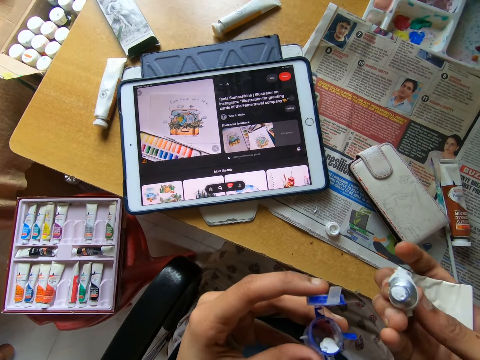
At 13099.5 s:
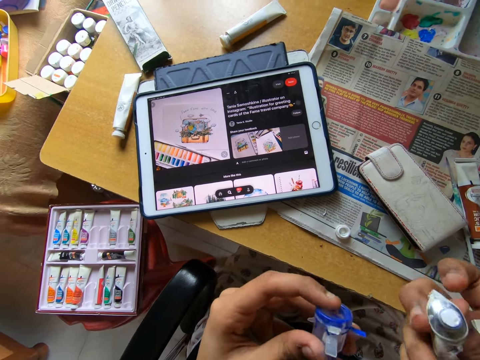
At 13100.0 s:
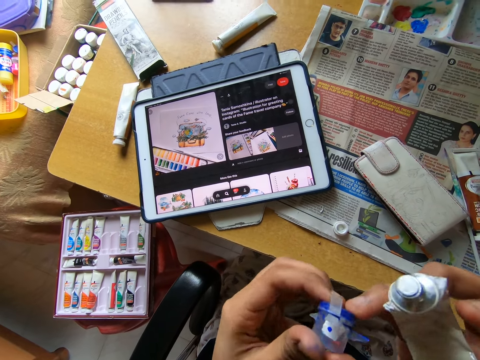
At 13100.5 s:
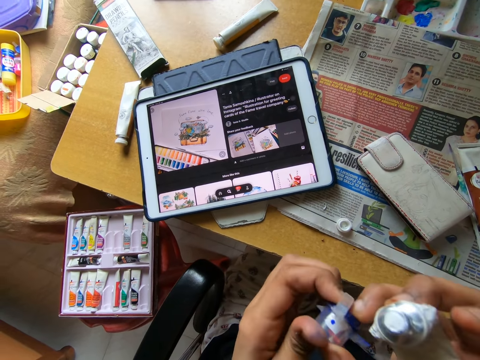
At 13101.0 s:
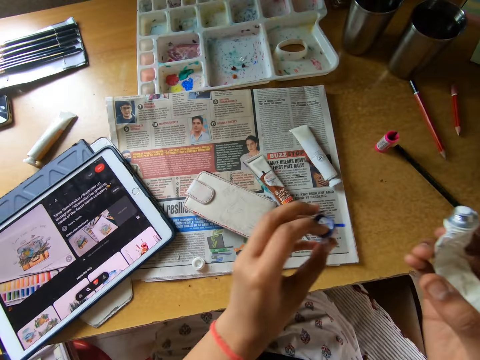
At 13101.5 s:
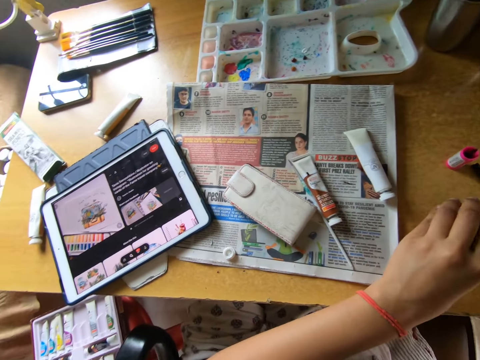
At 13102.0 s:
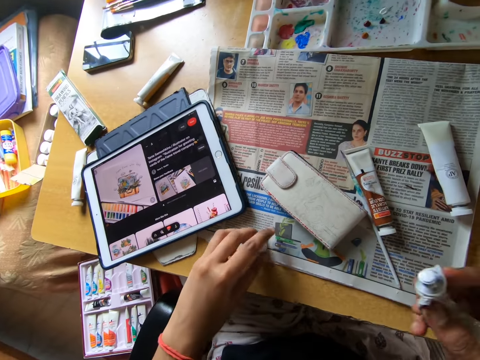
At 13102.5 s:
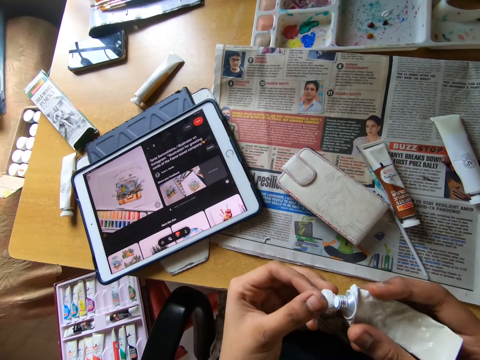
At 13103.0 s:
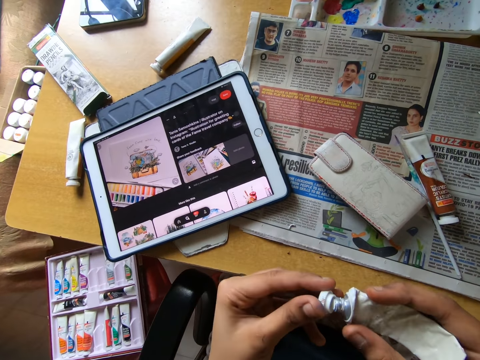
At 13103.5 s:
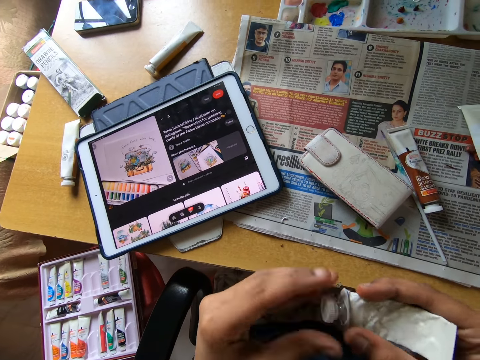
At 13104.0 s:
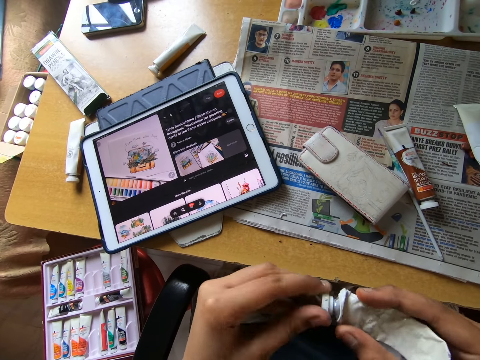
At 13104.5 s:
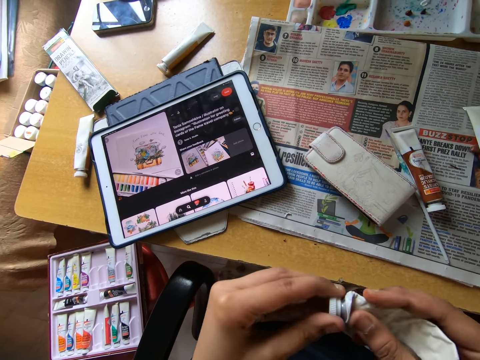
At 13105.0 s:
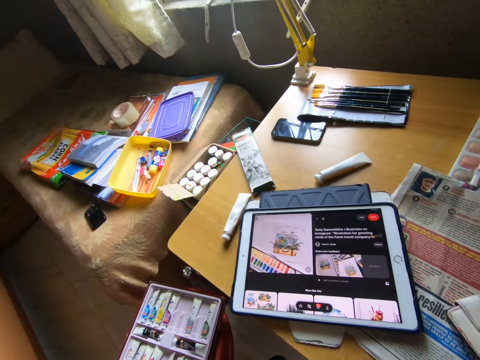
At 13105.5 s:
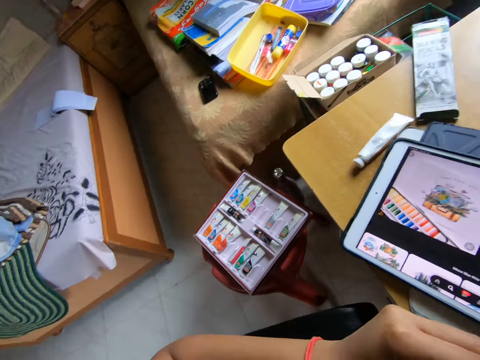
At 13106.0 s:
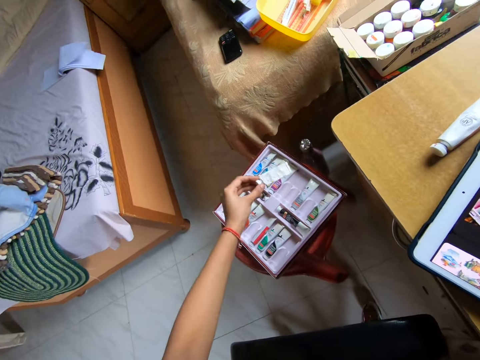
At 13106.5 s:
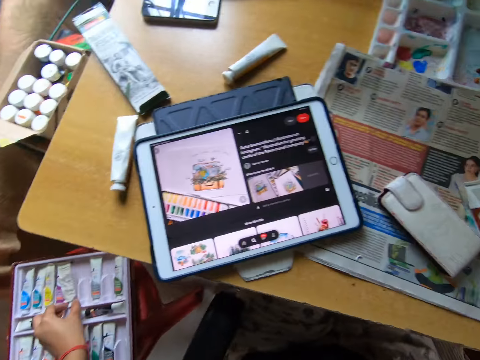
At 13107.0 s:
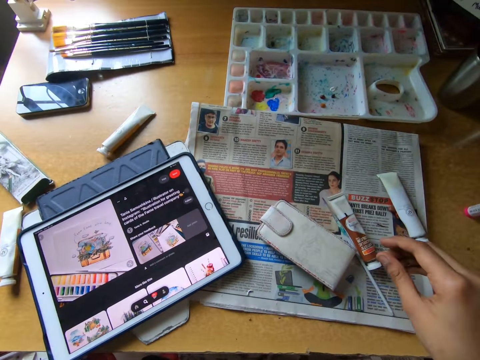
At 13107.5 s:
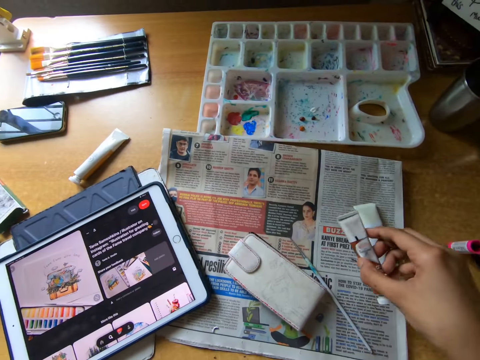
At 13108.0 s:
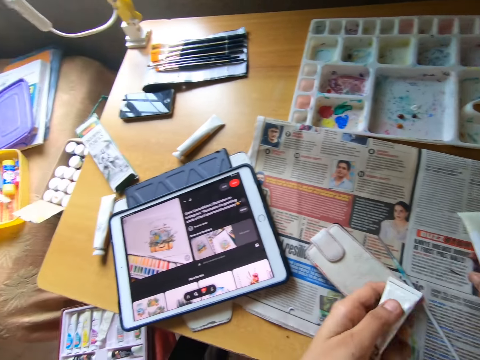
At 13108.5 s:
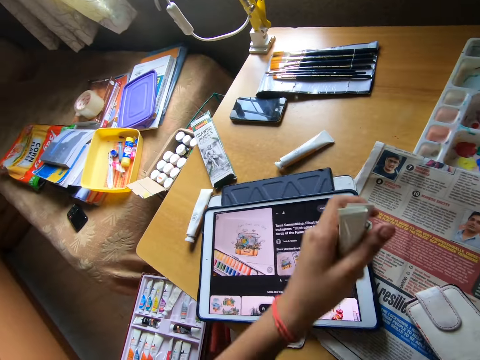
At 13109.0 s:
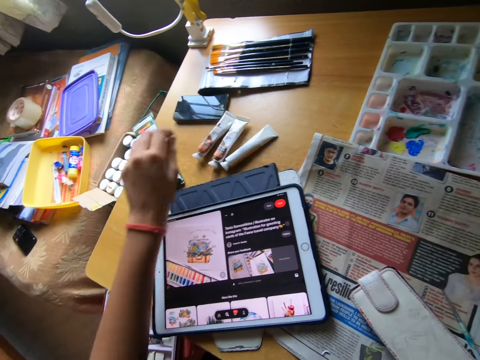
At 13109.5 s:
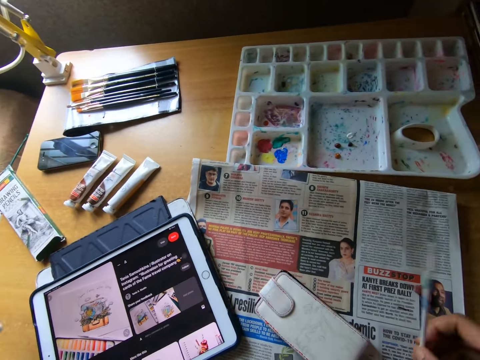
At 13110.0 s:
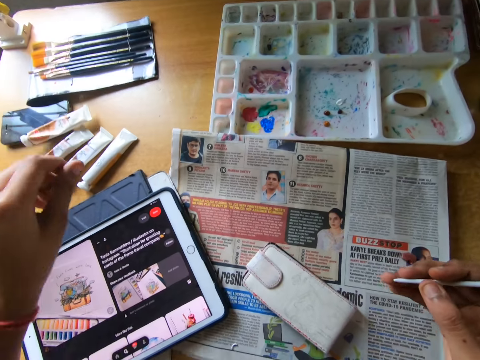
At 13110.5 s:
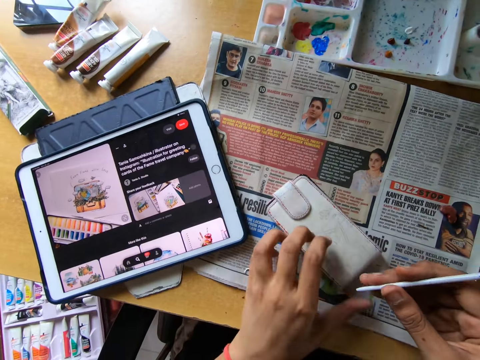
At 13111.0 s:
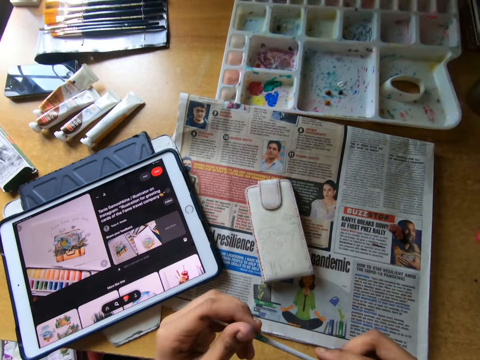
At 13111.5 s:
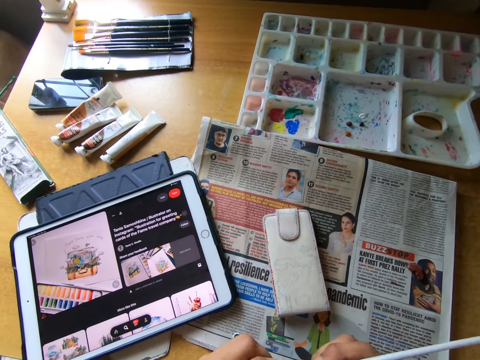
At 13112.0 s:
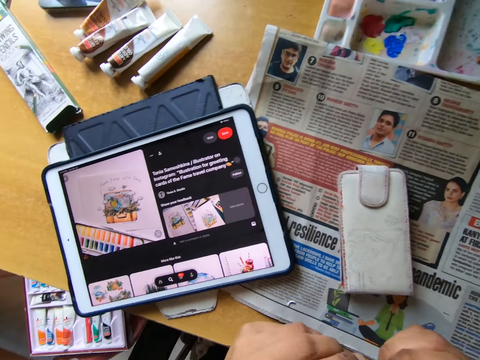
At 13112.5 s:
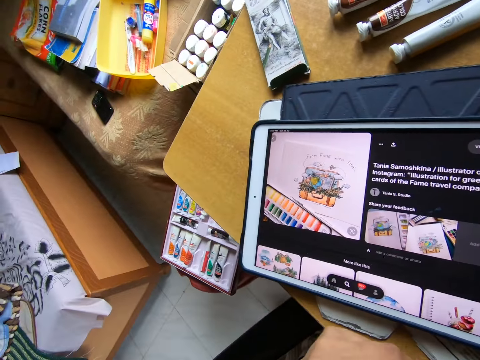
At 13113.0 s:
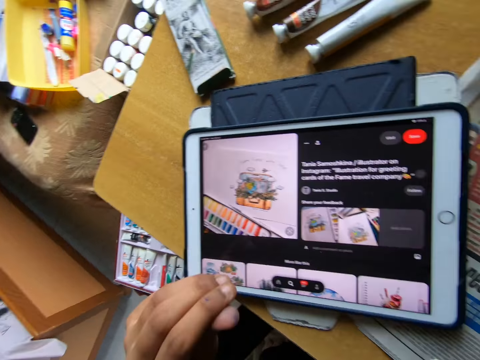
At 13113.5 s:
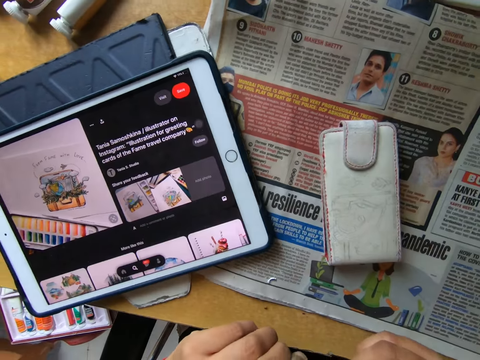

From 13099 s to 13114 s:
The camera wearer closes the jar with a lid with both hands. He places the jar on the table with his left hand. He picks up the cover of the paint from the table with his left hand. He covers the paint in his right hand with the cover in his left hand. He drops the paint in a paint box on the table with his left hand. He picks up a paint from the table with his right hand. He passes the paint in his right hand to his left hand. He picks up a paint from the table with his right hand. He passes the paint in his right hand to his left hand. He picks up a paintbrush from the table with his right hand. He drops the paints in his left hand on the table. He pushes a phone pouch aside on the table with his left hand. He holds the paintbrush with both hands.

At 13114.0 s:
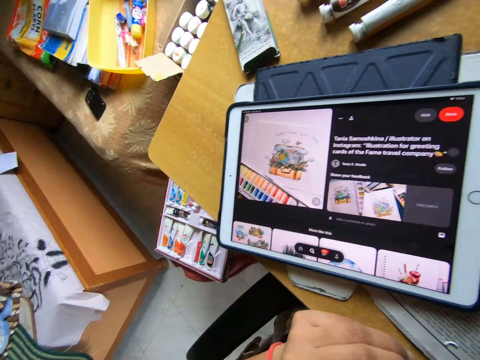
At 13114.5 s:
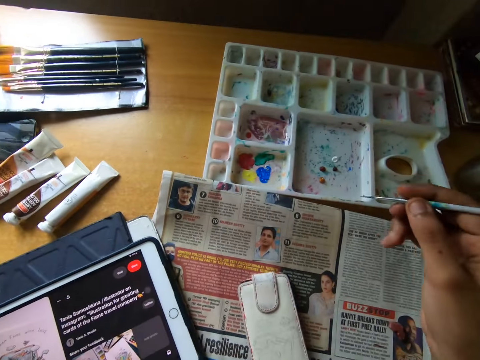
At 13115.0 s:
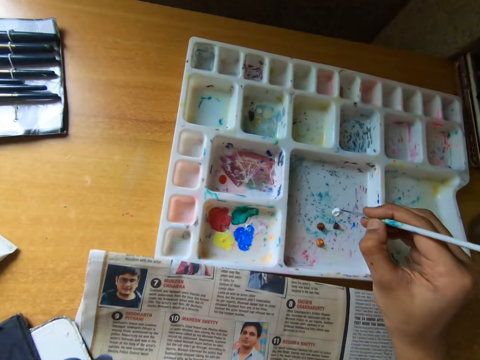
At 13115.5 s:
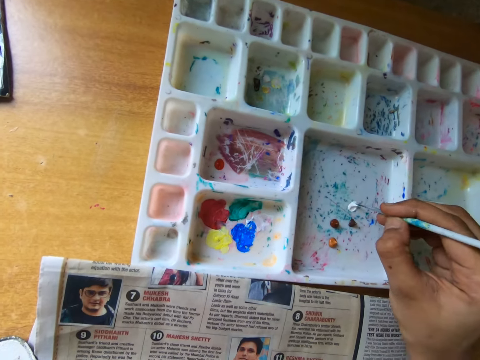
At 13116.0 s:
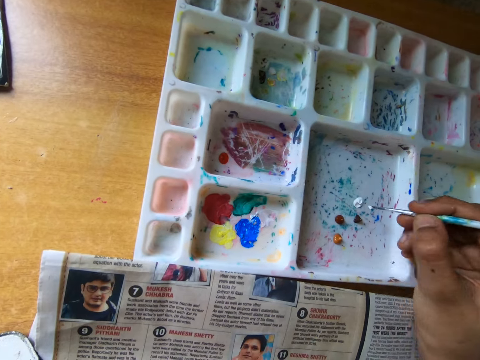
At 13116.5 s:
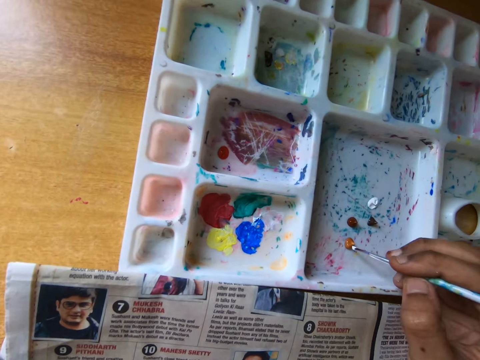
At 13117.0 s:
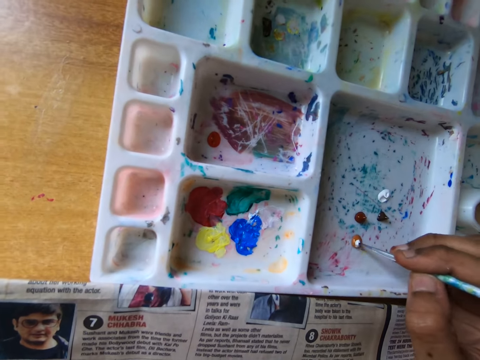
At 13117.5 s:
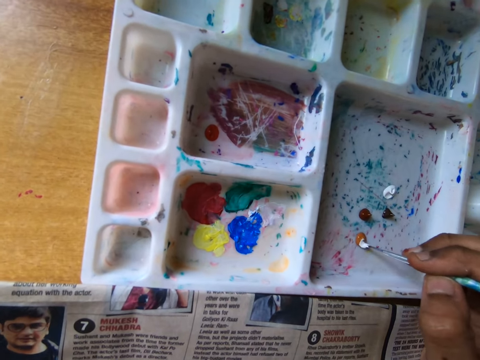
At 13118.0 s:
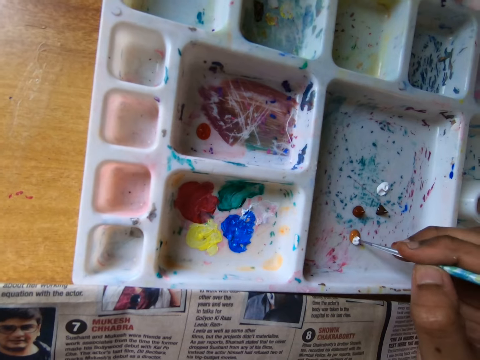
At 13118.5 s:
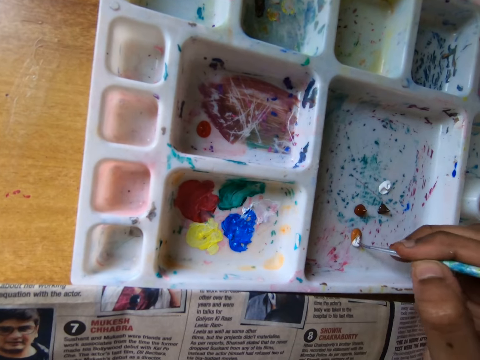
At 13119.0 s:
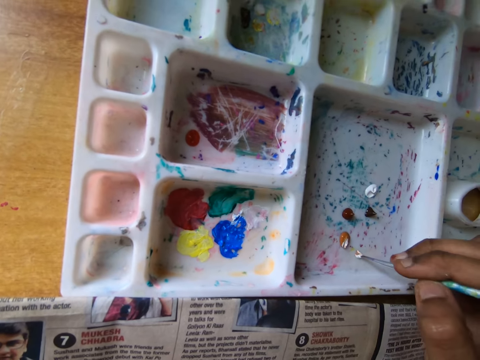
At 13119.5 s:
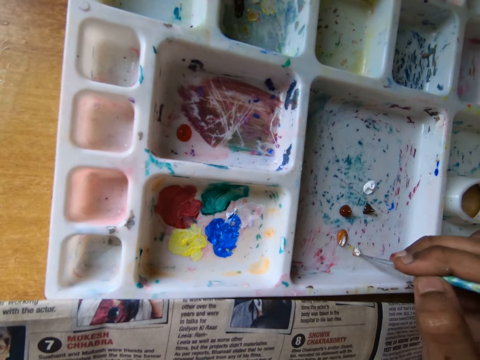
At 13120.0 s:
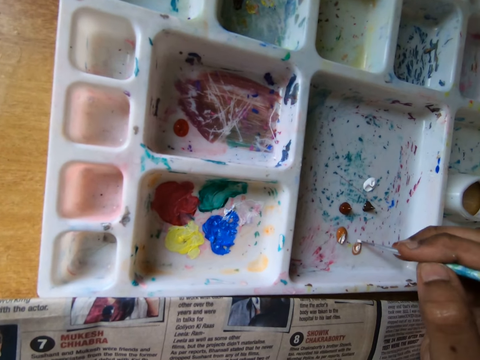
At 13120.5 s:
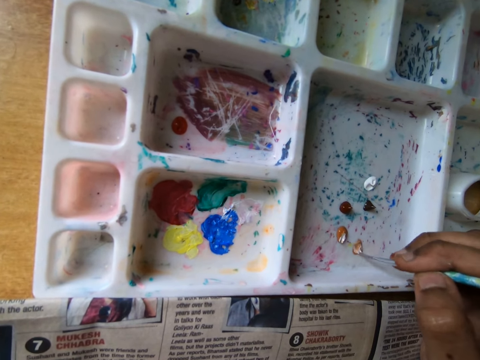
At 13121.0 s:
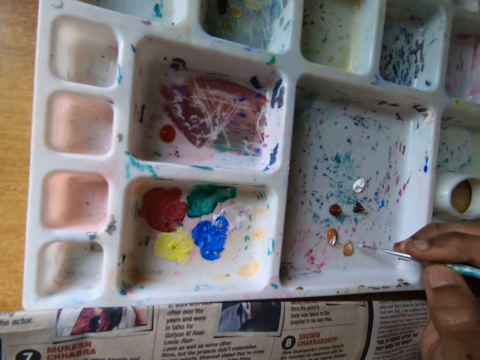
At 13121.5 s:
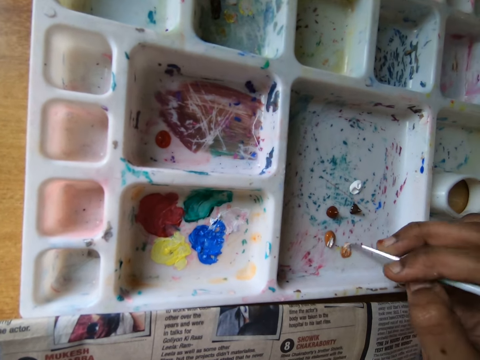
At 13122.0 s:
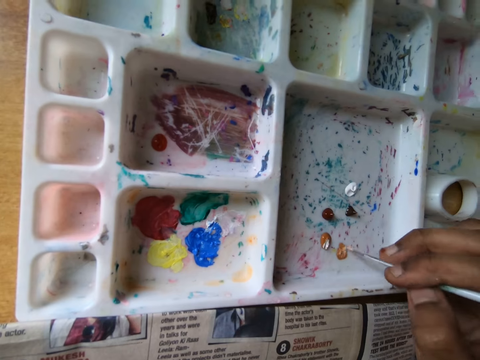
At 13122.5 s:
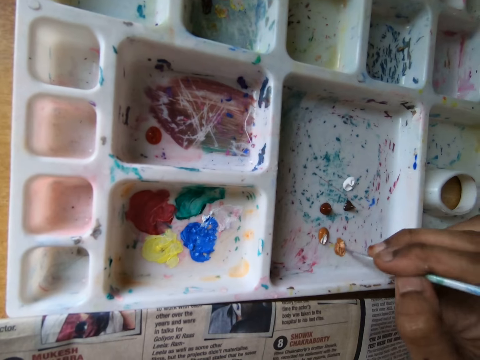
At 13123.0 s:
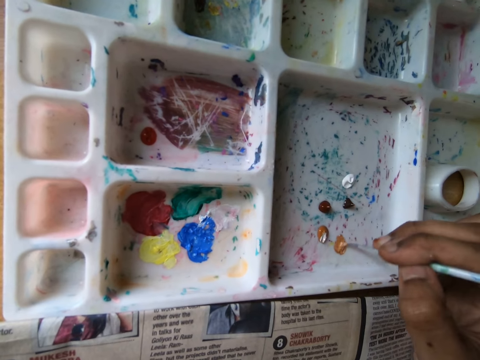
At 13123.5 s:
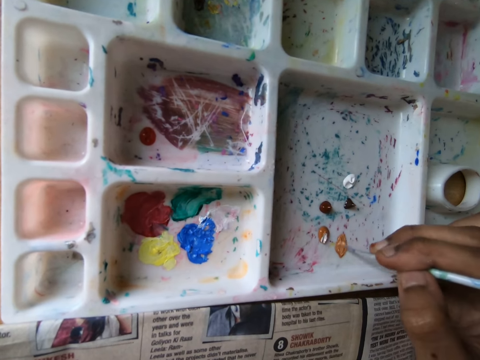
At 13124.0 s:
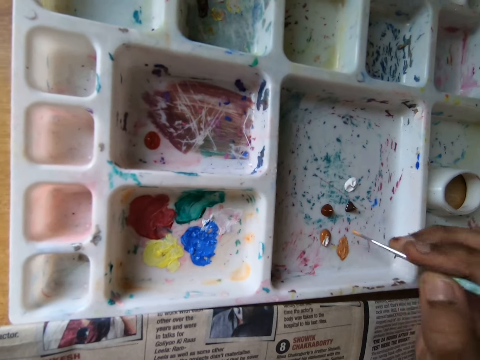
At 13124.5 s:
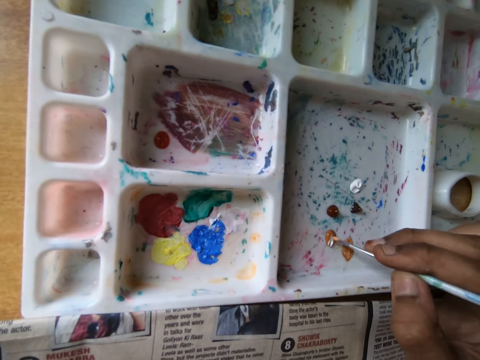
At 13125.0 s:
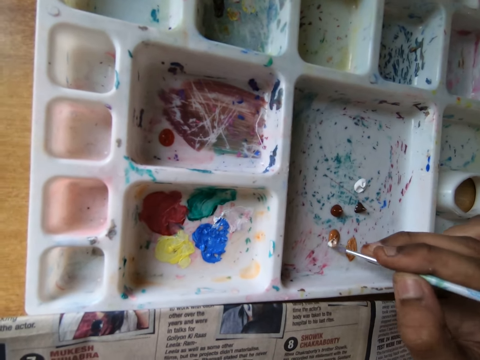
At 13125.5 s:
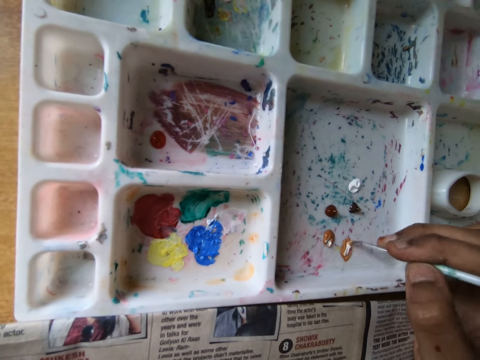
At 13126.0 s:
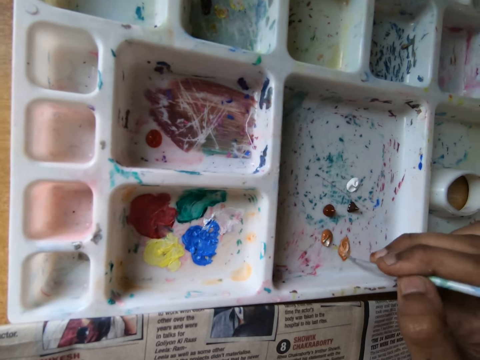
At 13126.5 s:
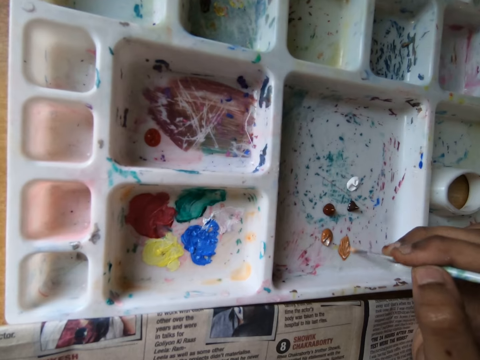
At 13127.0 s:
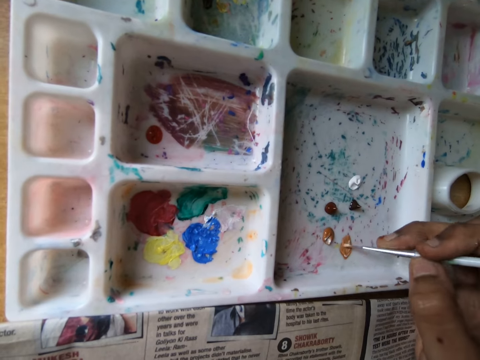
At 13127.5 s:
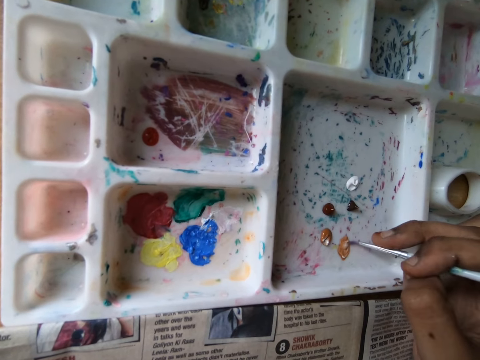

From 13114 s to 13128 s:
The camera wearer scoops paint from the pallet on the table with the paintbrush in his right hand. He mixes the paint on the paintbrush in a paint on the pallet on the table with his right hand. He paints the paint holder. He scoops paint from the pallet on the table with the paintbrush in his right hand. He mixes the paint on the paintbrush on the pallet on the table with his right hand.
